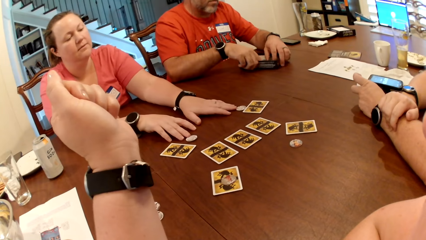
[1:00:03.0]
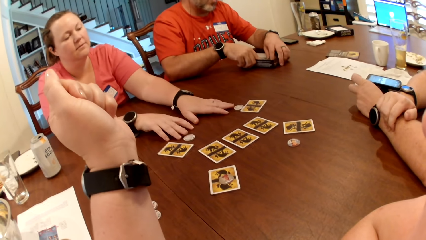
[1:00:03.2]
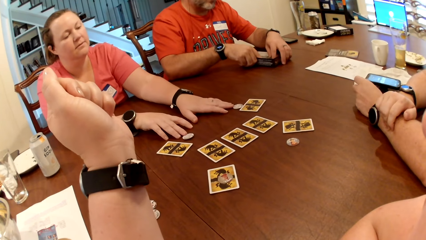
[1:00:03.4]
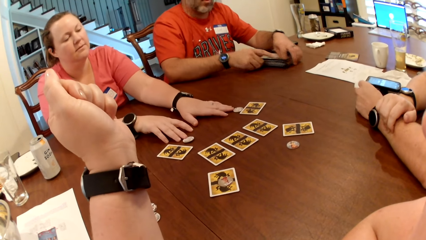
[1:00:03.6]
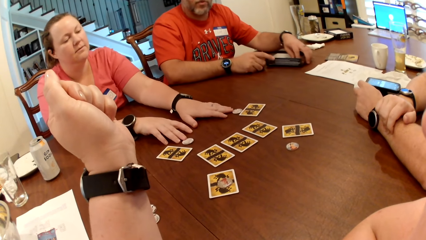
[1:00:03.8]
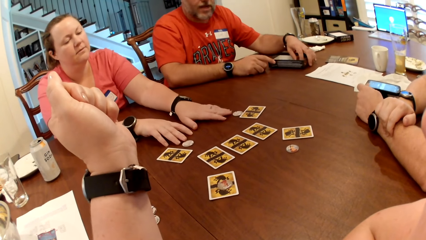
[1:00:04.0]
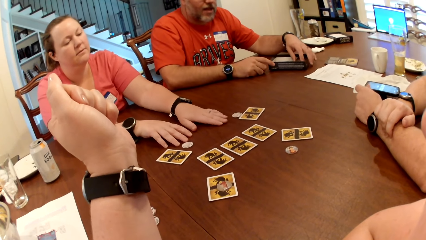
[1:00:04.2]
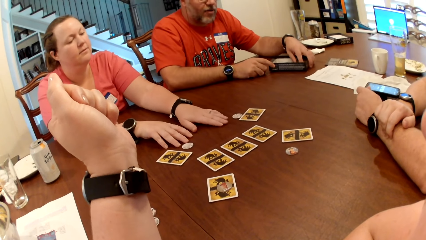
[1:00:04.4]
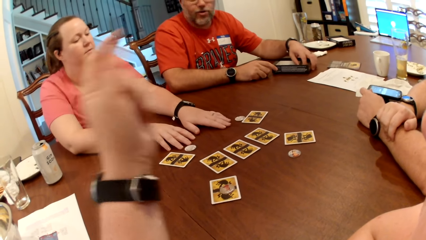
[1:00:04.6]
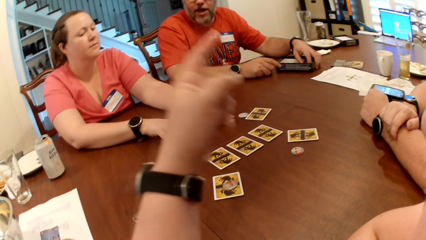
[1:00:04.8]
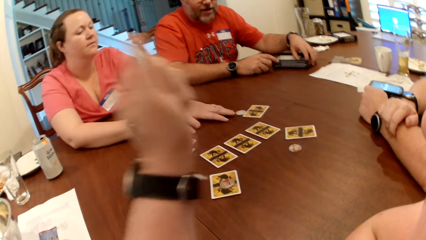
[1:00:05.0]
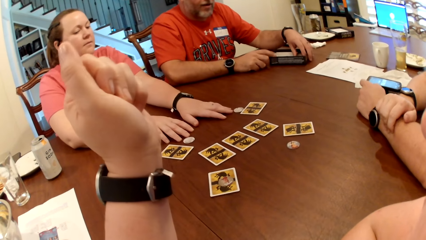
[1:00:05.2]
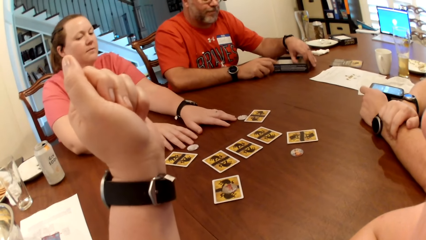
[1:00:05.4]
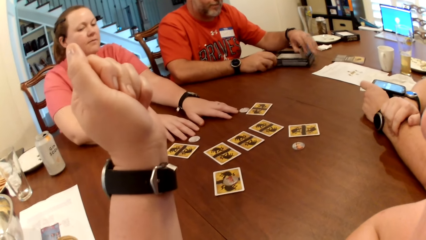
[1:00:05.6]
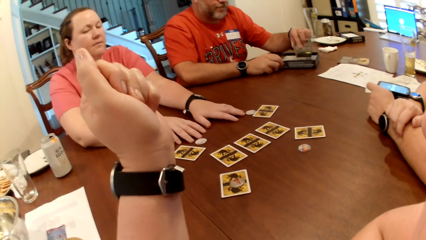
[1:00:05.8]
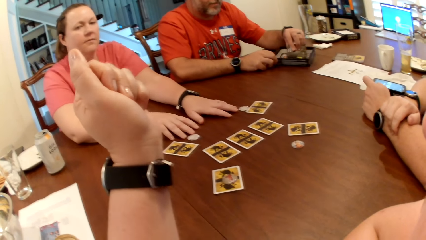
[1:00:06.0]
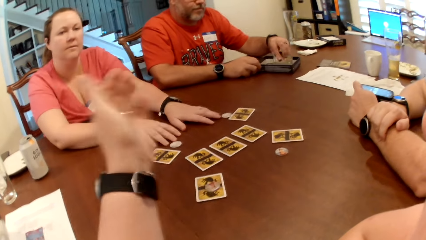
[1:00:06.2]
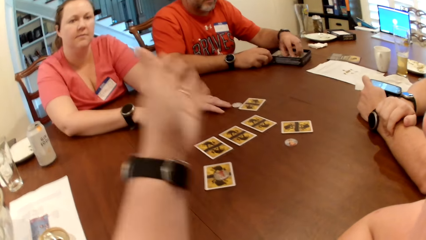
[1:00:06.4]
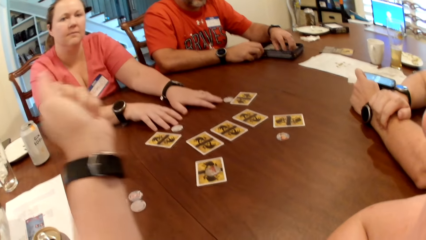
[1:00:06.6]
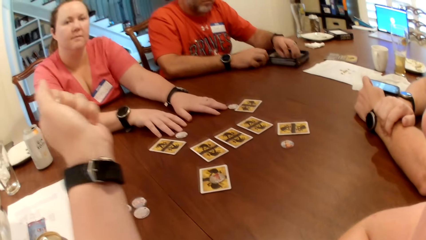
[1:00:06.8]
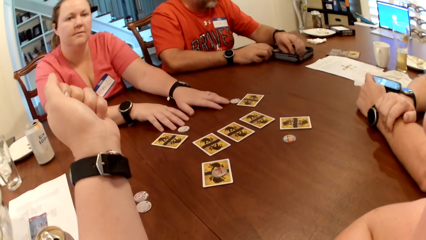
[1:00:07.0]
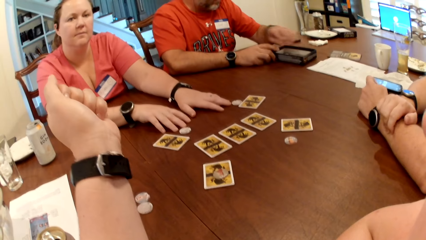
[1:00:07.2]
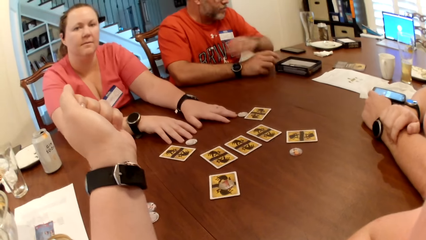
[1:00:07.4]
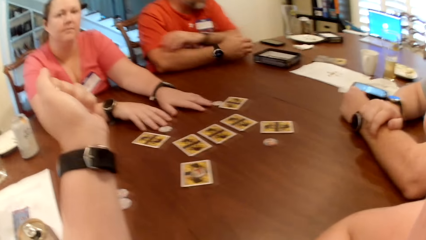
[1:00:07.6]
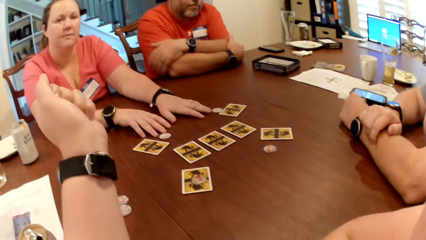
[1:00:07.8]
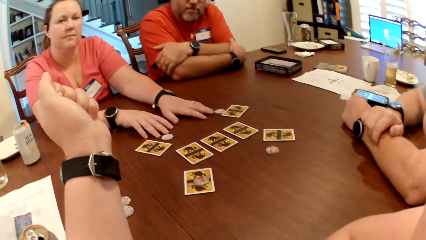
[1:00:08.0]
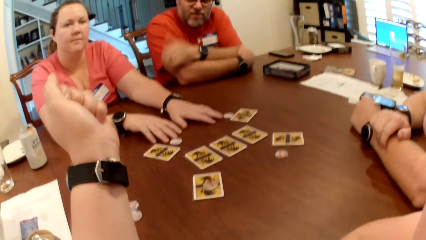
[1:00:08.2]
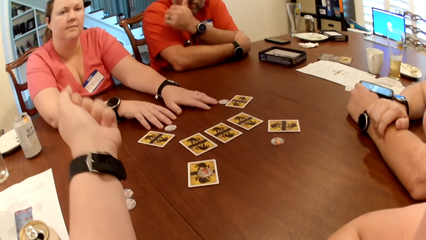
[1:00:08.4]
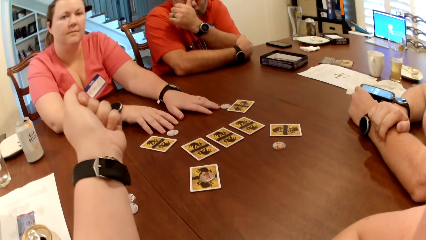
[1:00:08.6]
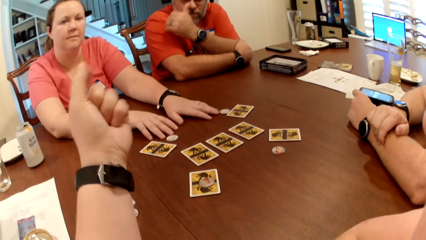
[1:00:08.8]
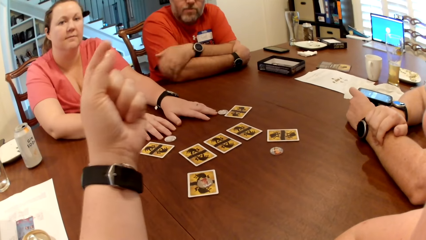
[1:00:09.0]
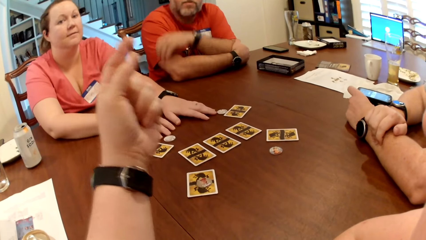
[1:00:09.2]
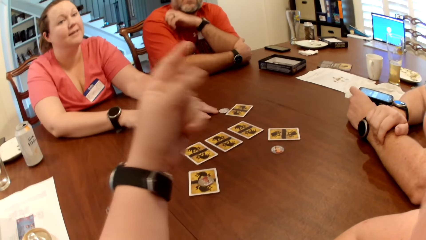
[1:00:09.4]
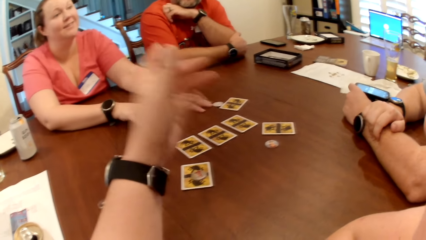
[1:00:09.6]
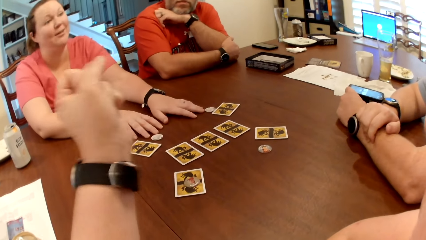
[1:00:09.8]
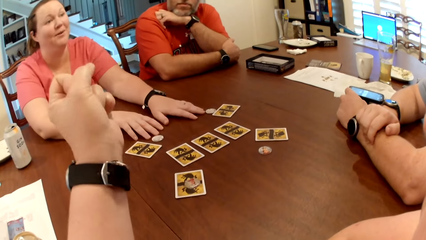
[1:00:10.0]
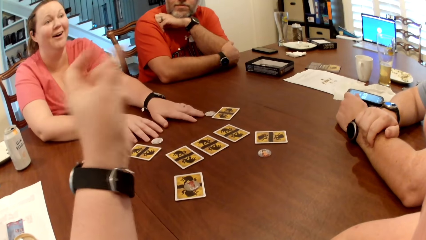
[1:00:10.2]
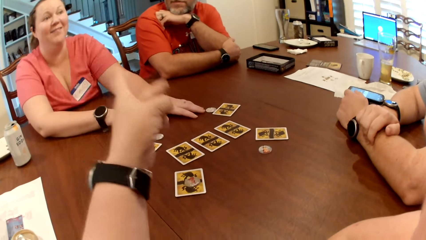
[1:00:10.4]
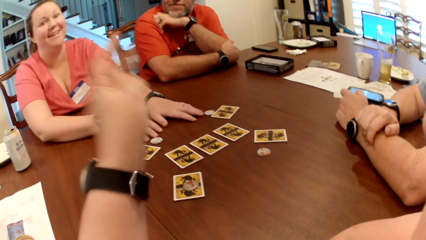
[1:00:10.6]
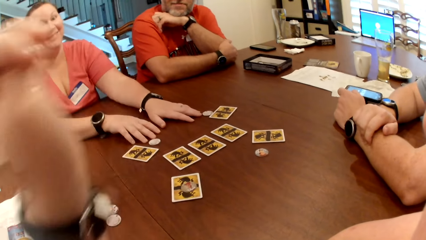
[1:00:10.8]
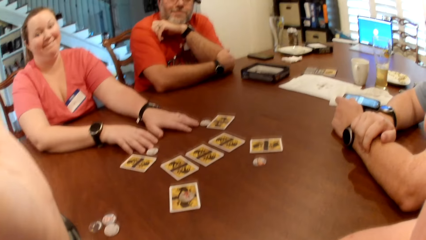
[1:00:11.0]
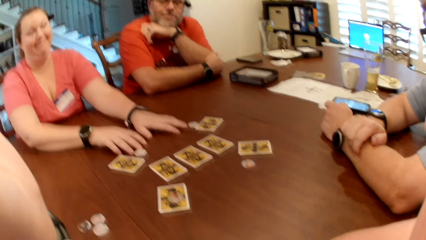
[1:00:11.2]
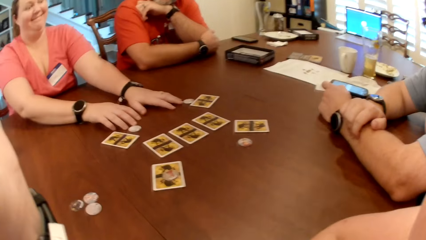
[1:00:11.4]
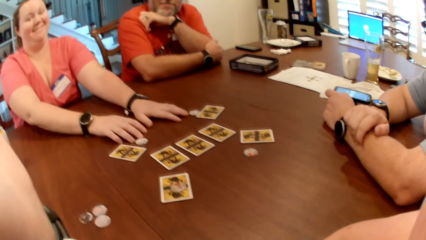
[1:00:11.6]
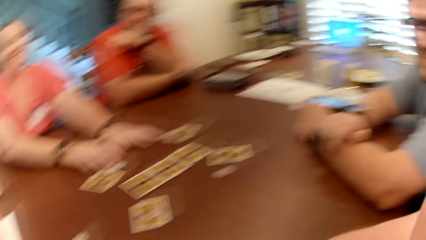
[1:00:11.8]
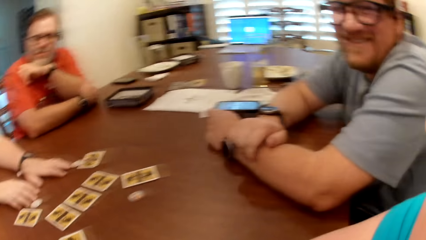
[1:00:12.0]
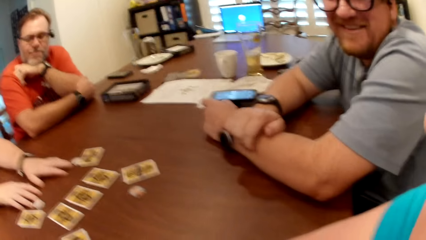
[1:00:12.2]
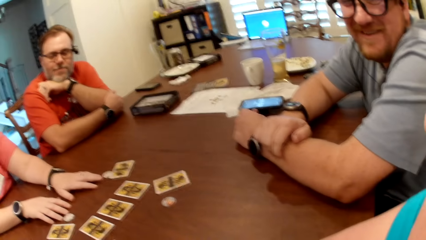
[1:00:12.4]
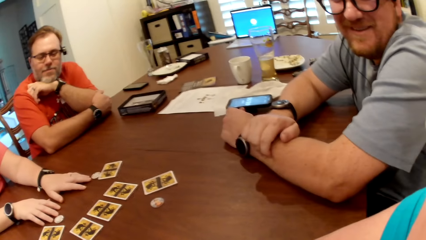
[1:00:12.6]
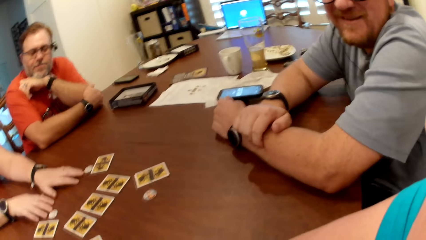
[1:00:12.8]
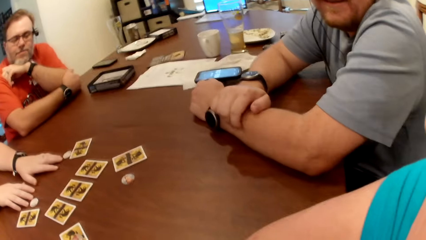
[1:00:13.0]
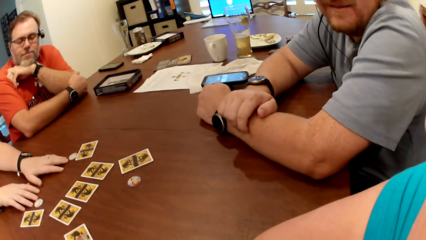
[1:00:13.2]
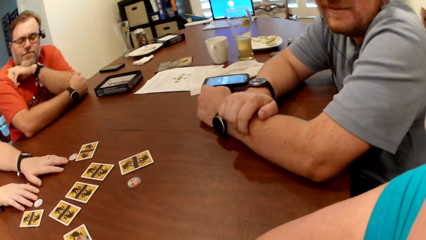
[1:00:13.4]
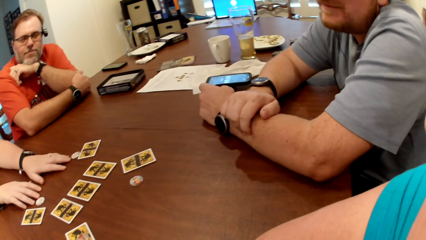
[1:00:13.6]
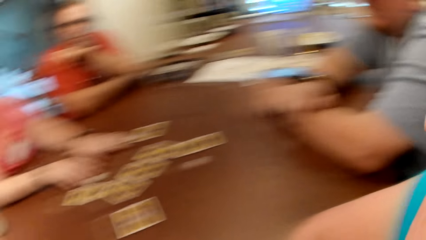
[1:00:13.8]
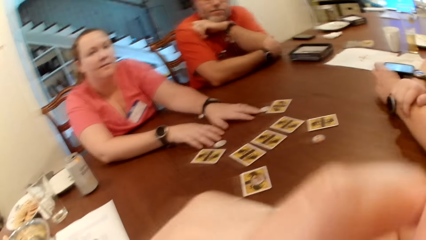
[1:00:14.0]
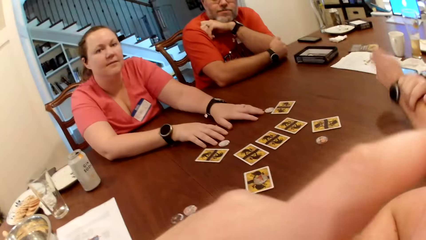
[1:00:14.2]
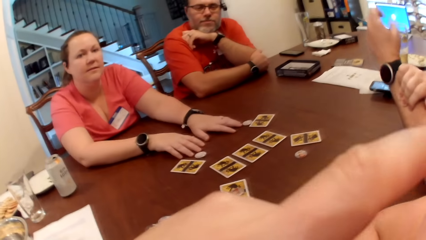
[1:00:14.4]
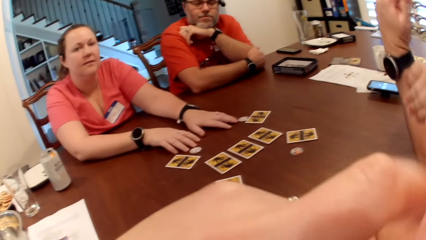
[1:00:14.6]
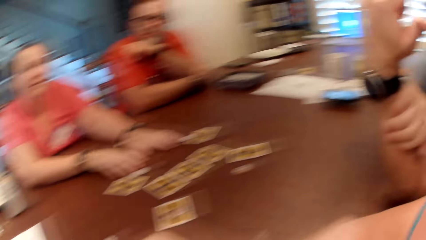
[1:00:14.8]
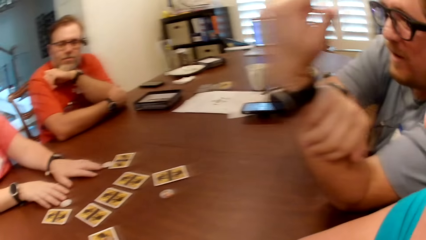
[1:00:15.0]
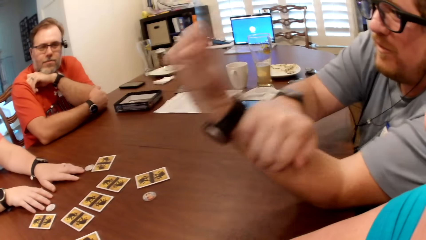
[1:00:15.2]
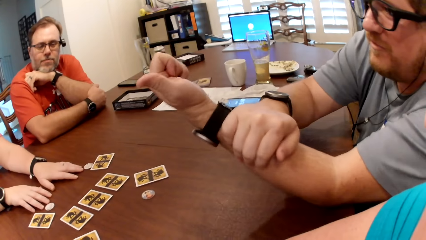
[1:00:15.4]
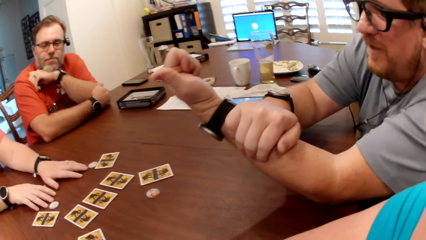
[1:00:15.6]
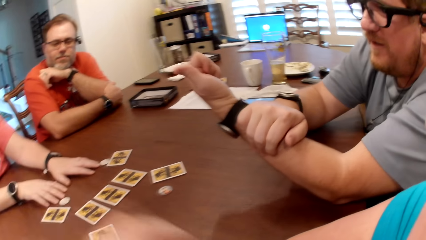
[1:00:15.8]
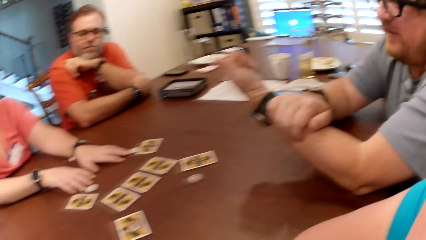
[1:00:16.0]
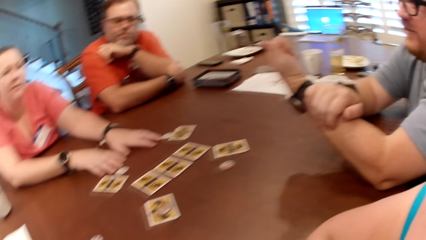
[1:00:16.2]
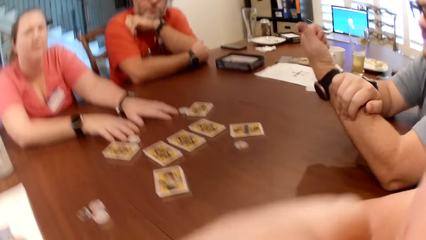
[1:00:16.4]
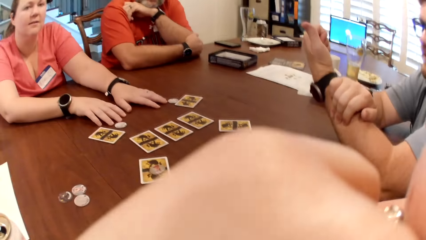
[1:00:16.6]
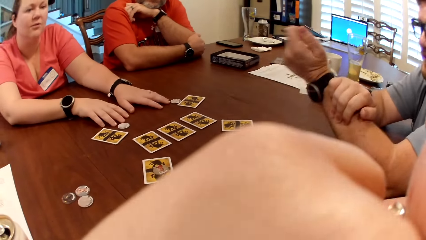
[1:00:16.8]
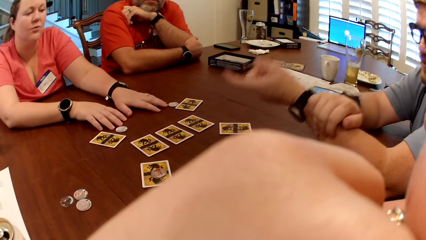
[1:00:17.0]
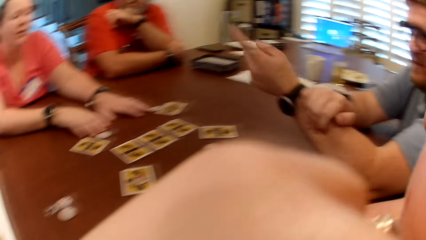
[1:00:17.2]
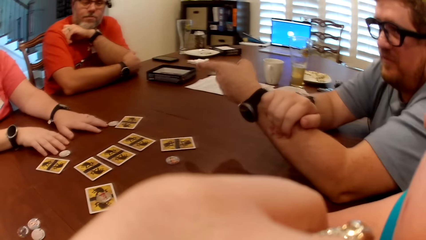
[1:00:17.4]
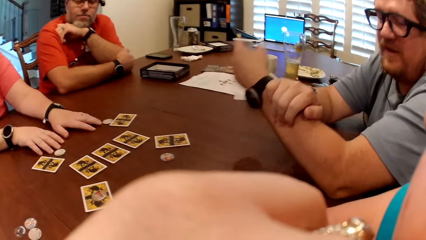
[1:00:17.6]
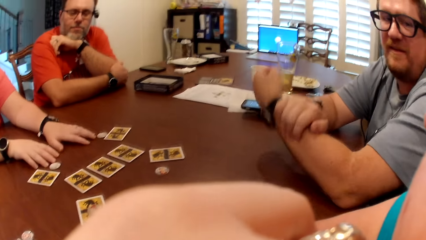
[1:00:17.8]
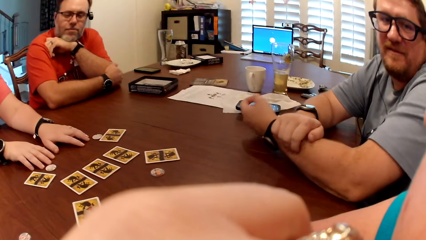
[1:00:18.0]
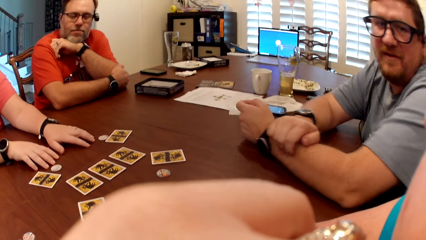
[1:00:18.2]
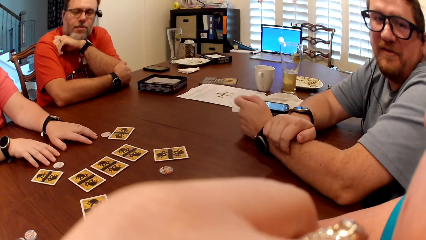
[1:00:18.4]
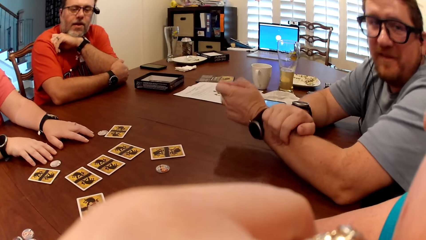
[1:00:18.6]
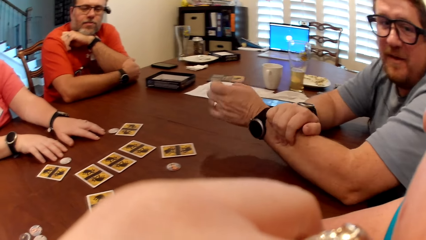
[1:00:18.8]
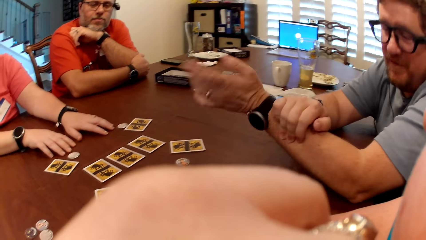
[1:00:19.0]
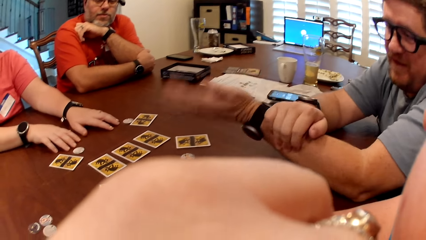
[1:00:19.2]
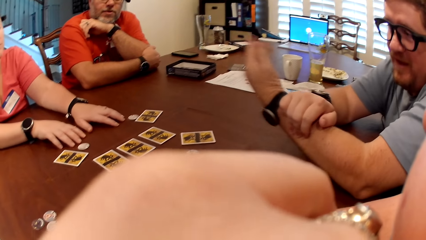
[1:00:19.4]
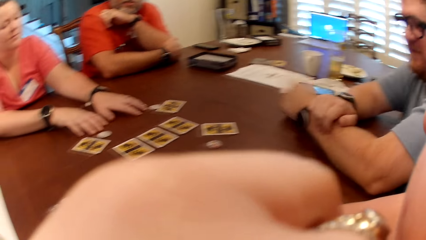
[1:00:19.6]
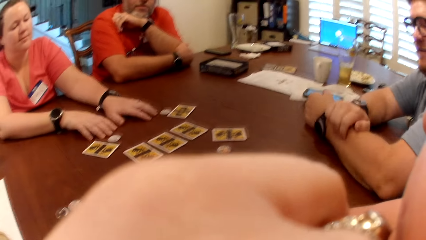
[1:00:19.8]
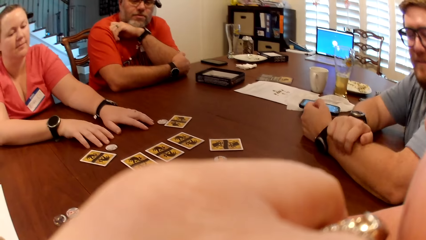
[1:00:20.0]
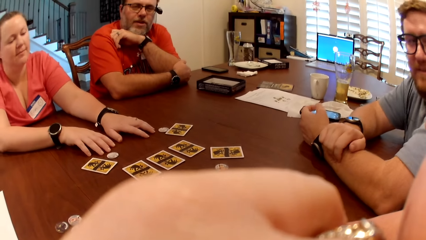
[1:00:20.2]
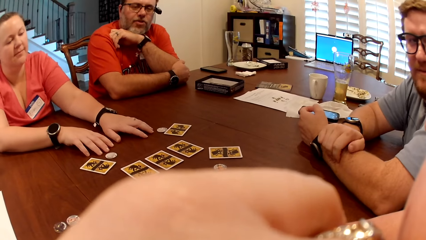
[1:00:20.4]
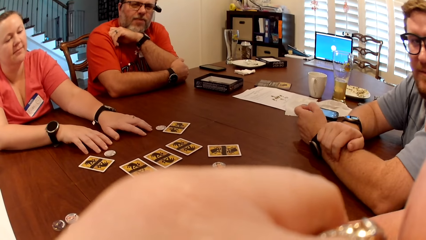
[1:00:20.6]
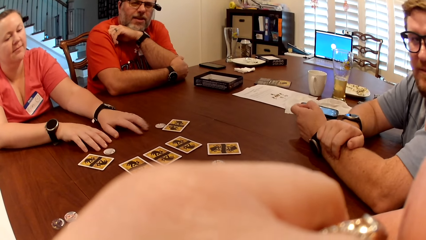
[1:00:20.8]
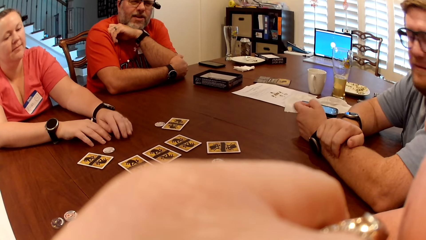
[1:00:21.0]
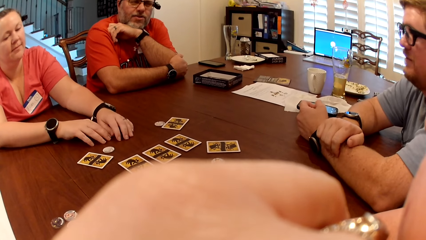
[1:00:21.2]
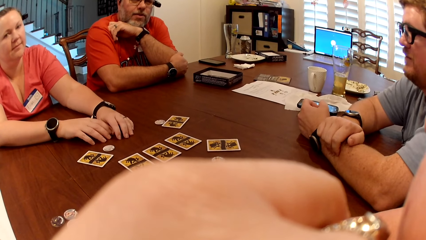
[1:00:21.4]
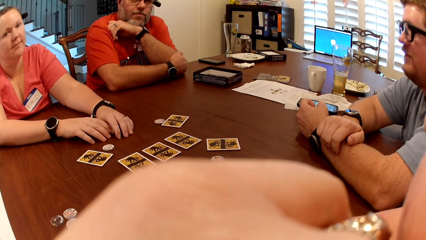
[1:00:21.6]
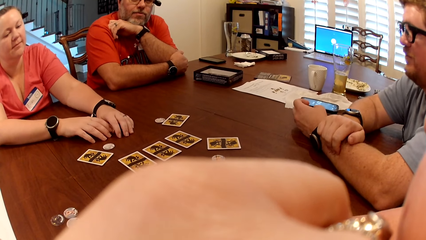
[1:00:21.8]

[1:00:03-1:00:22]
The man moves the card box on the table with his left hand. The man puts his left hand in the box of cards on the table. The camera wearer interacts with the man, another man and the woman. A lady looks at the camera wearer. The camera wearer talks. The lady smiles. A man looks at the camera wearer. The man talks.
